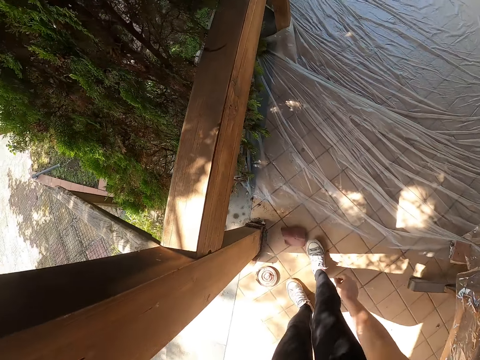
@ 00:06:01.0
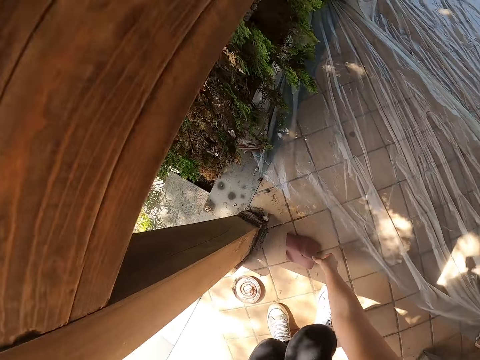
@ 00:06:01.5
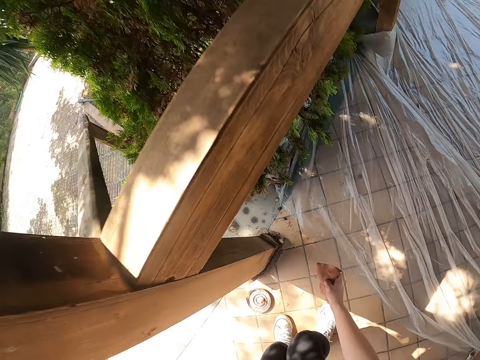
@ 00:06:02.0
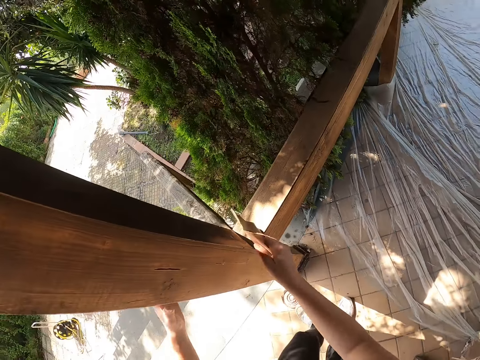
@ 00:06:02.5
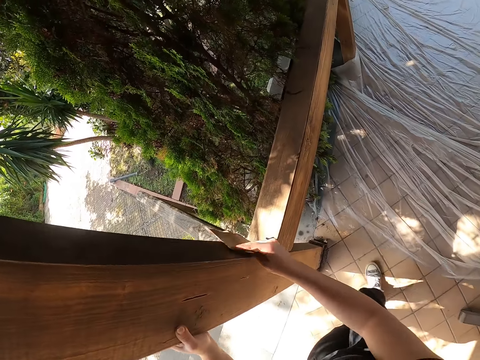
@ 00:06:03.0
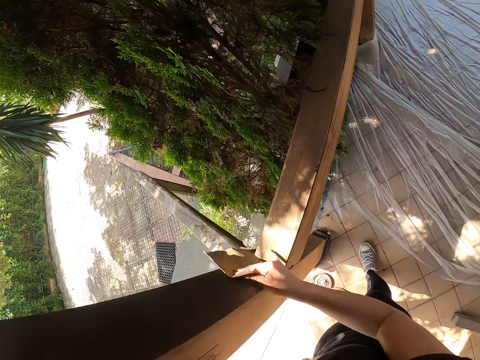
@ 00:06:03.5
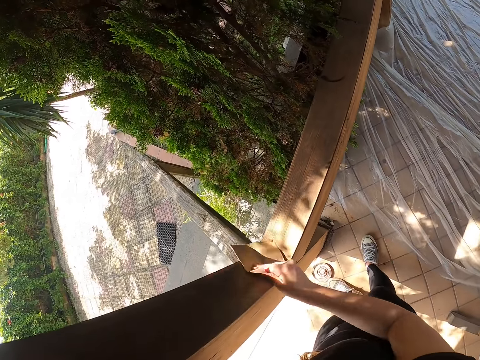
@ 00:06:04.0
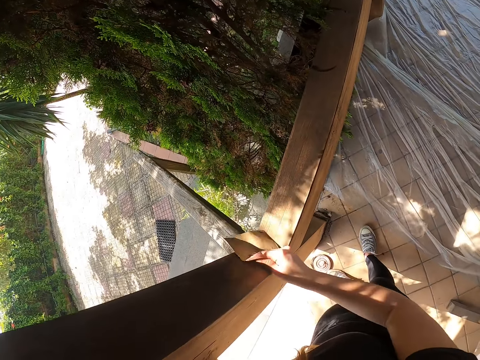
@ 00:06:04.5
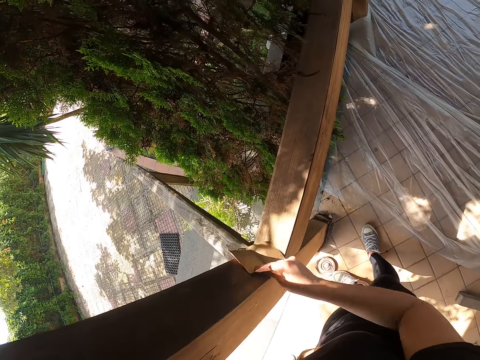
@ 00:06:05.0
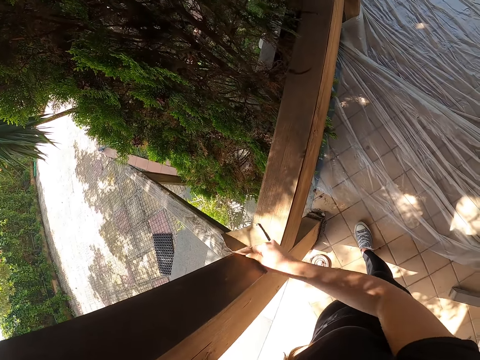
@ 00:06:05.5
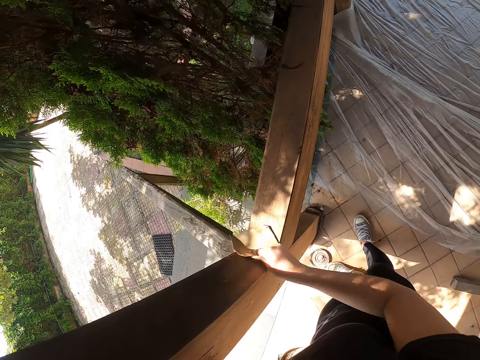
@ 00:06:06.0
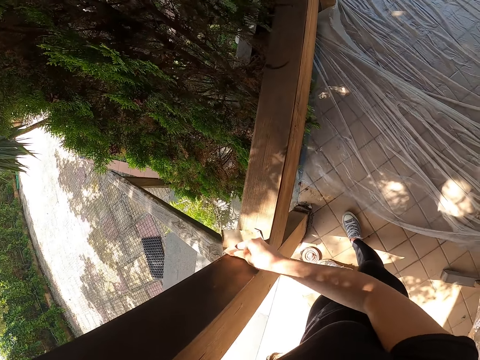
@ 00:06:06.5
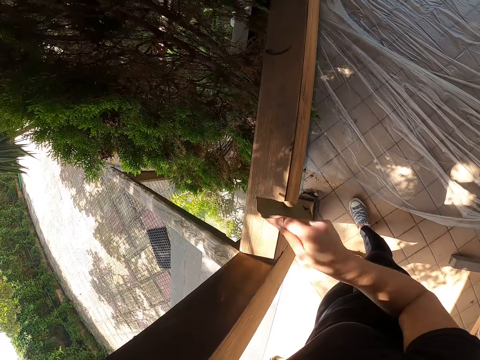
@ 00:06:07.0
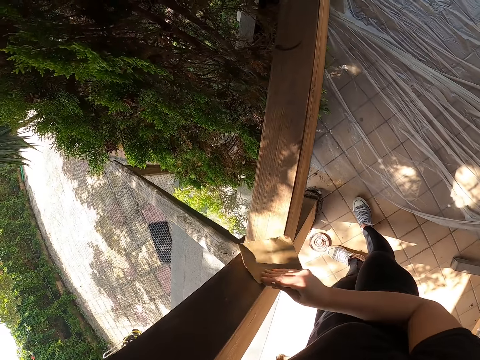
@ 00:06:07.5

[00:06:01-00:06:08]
The camera wearer drops the sandpaper. They pick up the sandpaper from the floor. They clean the wooden members with sandpaper.

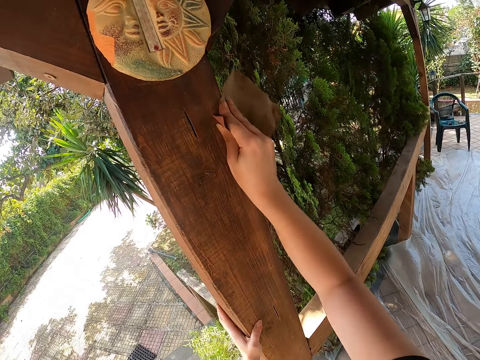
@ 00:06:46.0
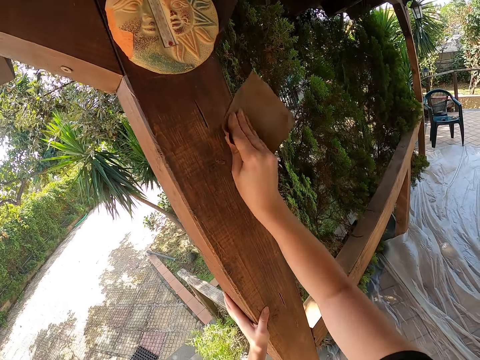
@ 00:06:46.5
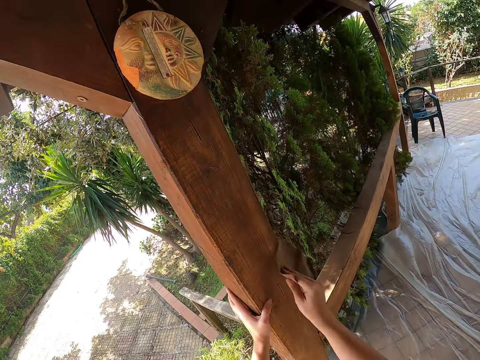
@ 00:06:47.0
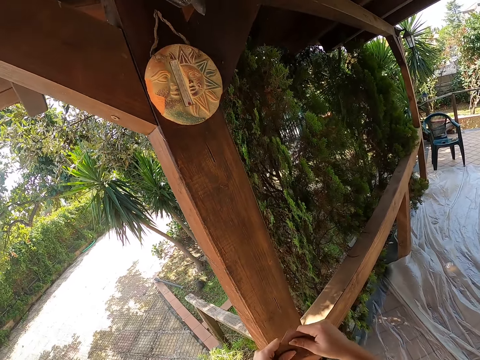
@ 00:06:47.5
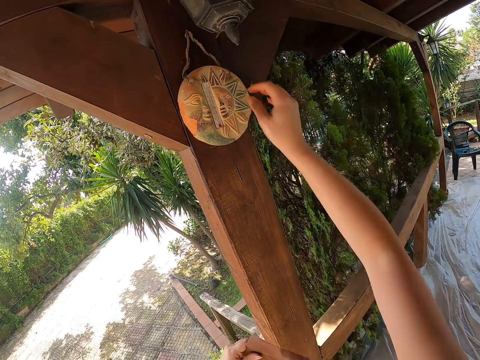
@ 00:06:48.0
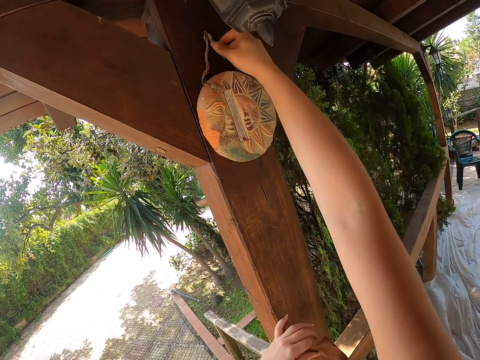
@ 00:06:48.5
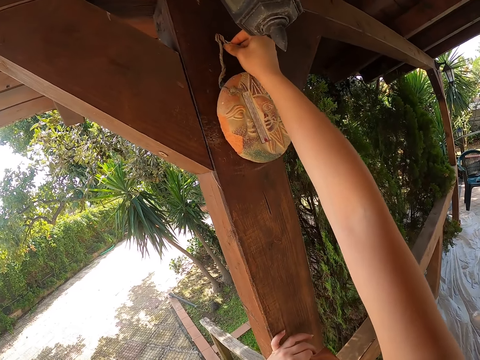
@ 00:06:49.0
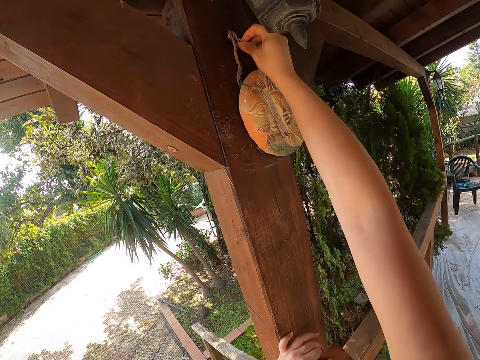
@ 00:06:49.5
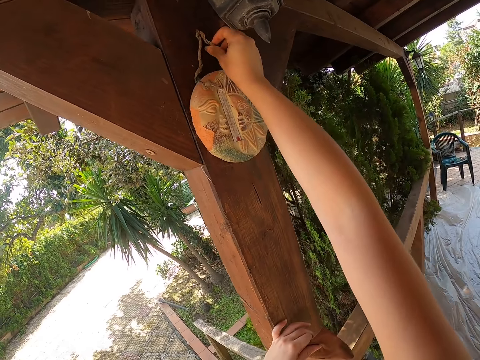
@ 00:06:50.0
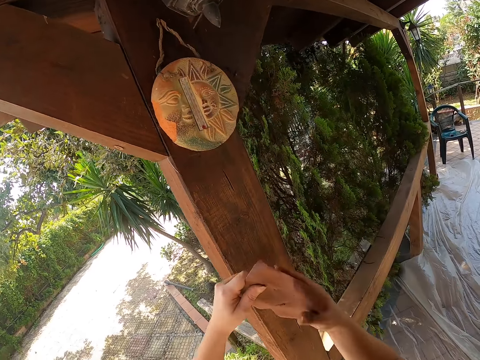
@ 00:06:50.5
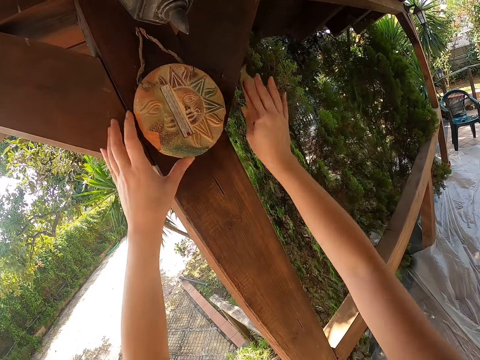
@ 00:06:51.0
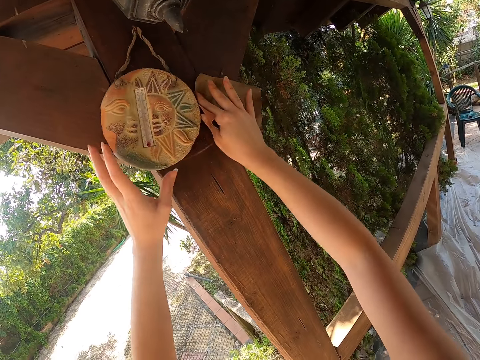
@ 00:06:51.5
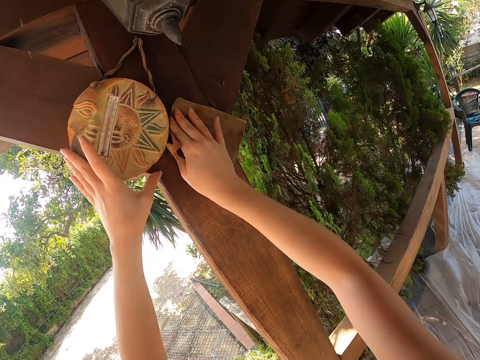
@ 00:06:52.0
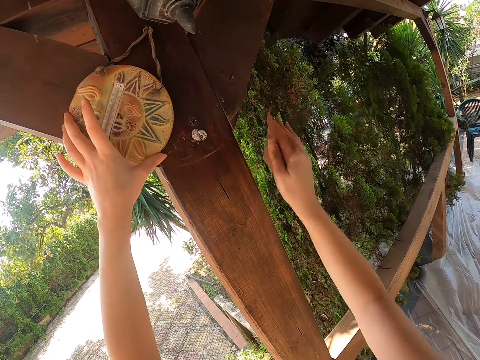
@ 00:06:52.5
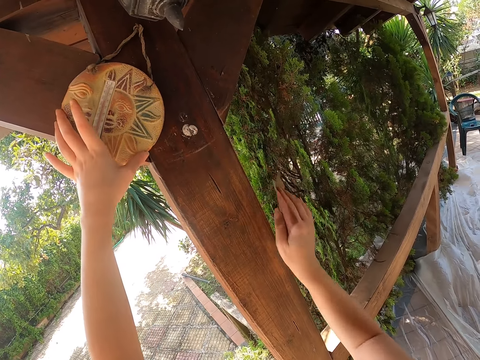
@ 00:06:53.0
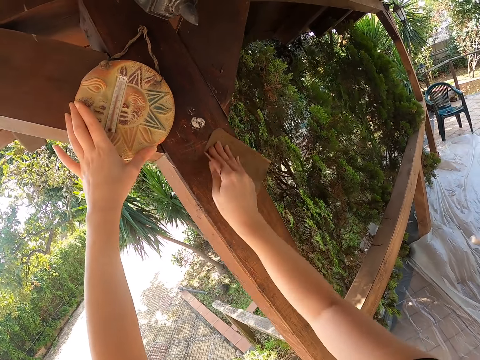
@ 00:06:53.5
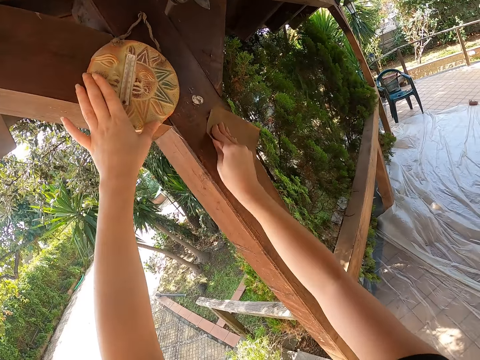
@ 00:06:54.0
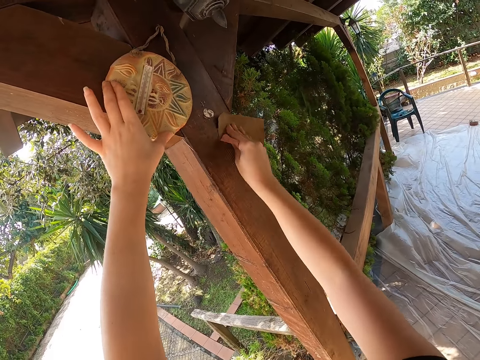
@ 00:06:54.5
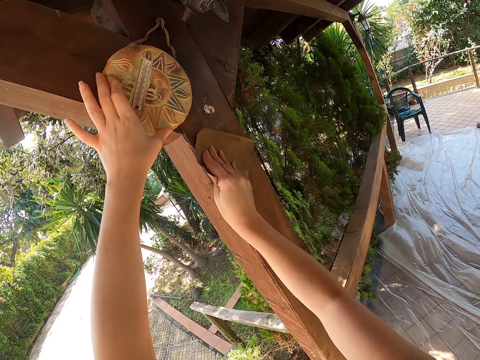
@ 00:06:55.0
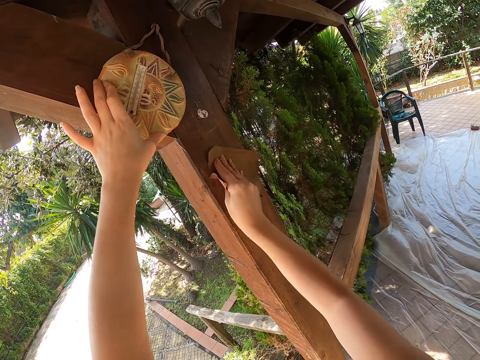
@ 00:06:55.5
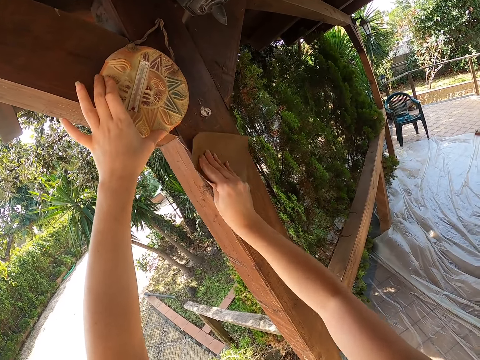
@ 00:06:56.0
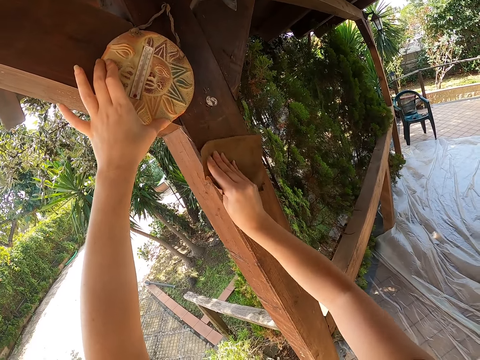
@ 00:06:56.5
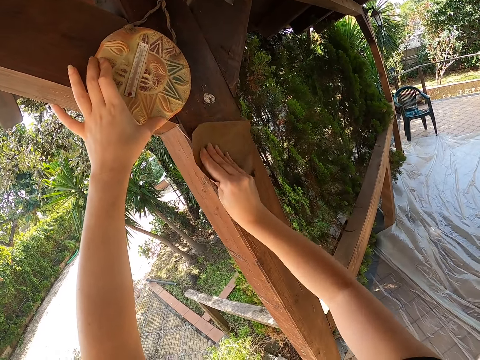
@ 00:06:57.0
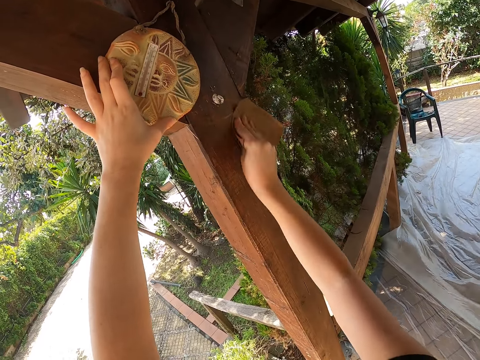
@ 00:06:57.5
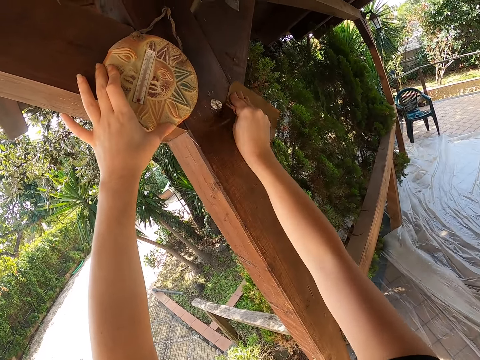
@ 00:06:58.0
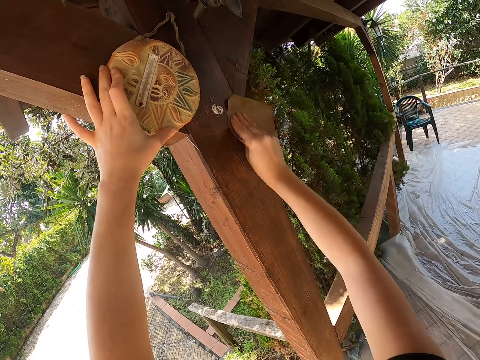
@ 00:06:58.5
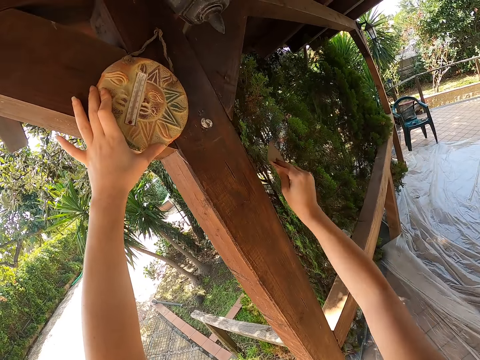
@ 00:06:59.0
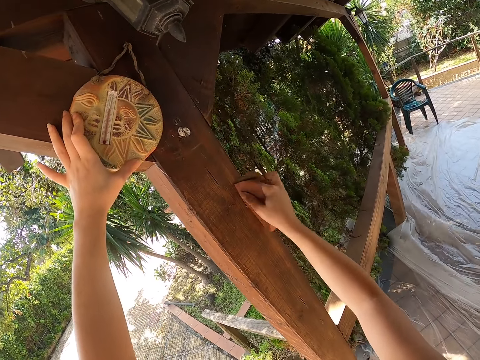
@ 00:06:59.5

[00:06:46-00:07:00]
The camera wearer holds the sandpaper with the other hand. He lifts his hand. He adjusts a ceramic object on the wooden member. He touches the decoration. He holds the sandpaper with the other hand. He puts his hand on the wood. He moves the decoration. He holds the decoration. He continues cleaning the wooden member with sandpaper.

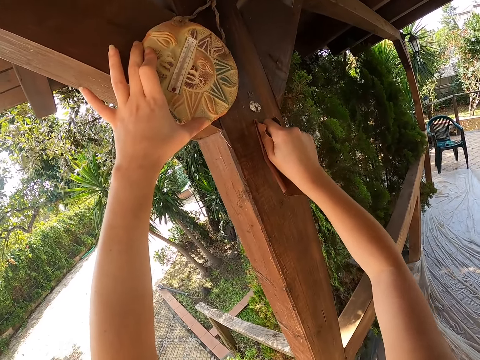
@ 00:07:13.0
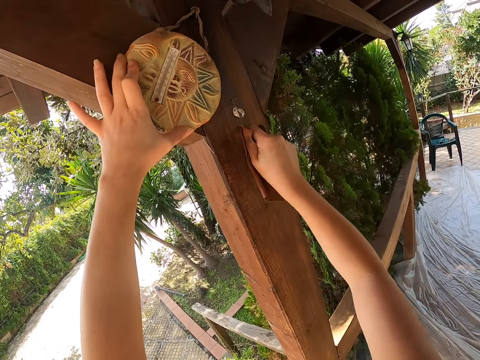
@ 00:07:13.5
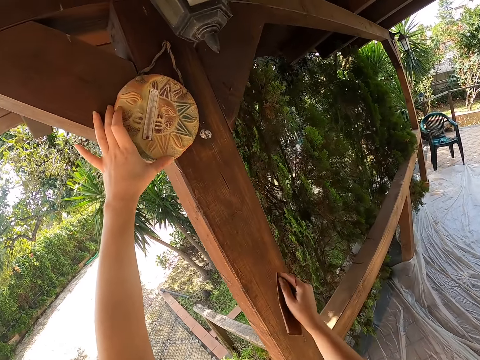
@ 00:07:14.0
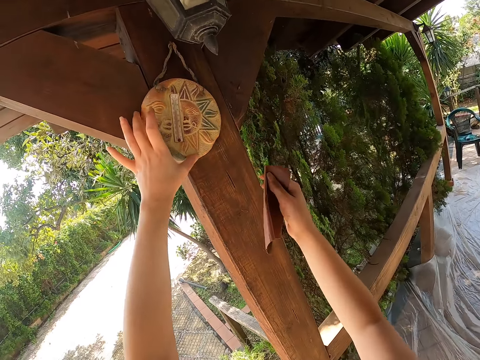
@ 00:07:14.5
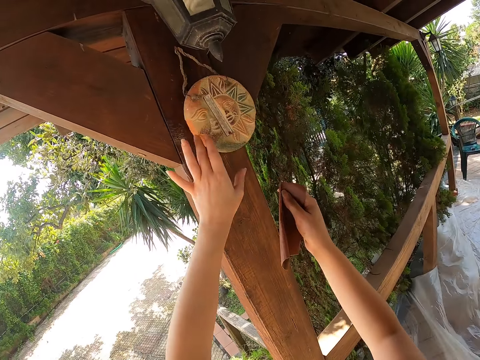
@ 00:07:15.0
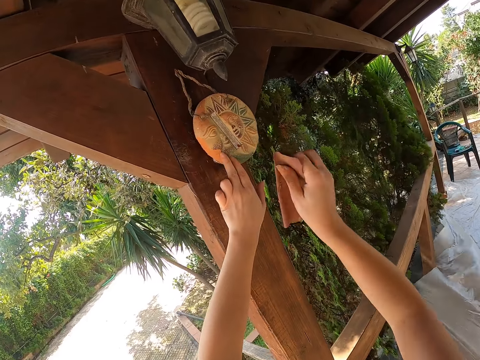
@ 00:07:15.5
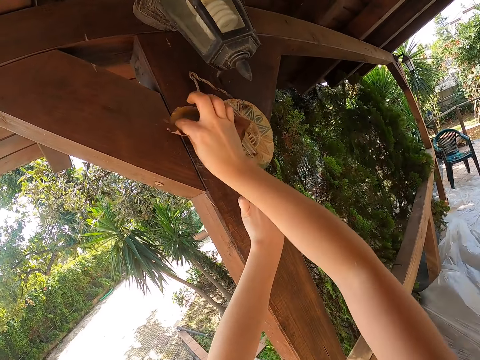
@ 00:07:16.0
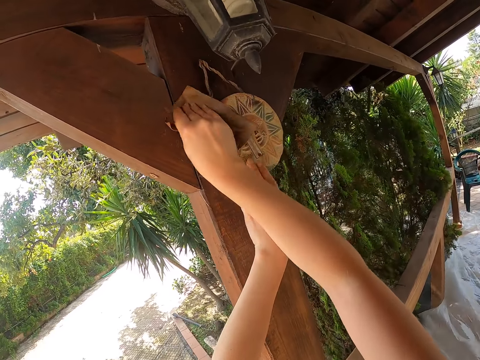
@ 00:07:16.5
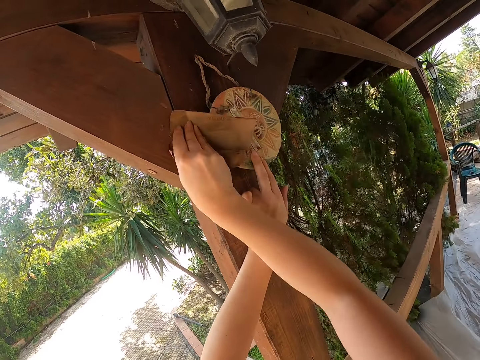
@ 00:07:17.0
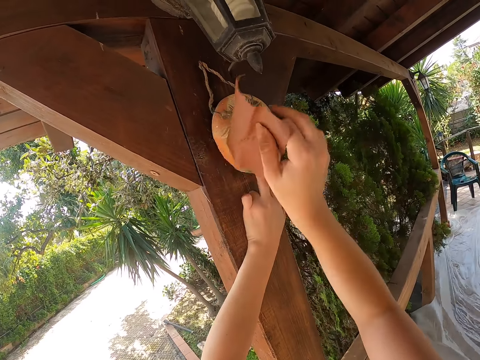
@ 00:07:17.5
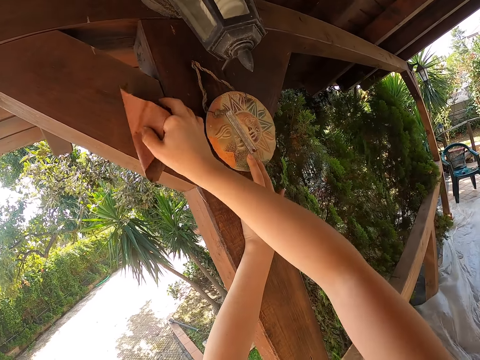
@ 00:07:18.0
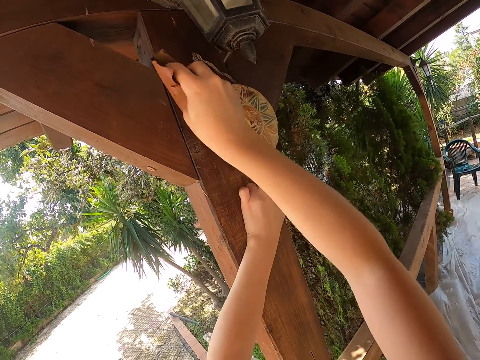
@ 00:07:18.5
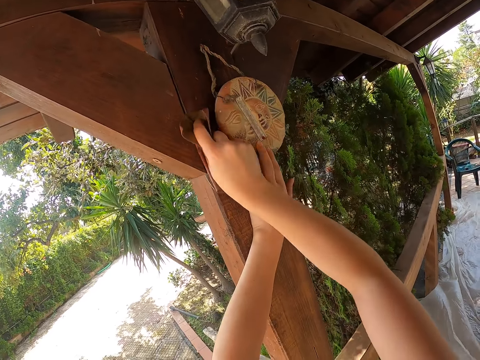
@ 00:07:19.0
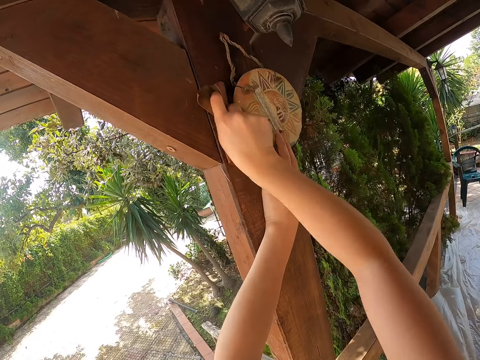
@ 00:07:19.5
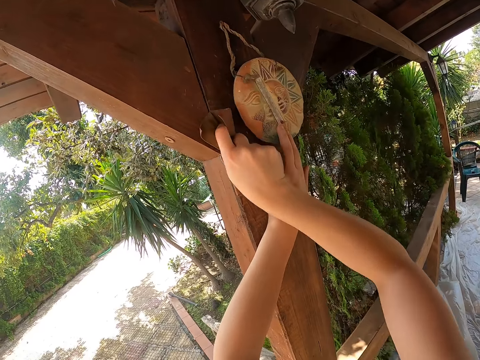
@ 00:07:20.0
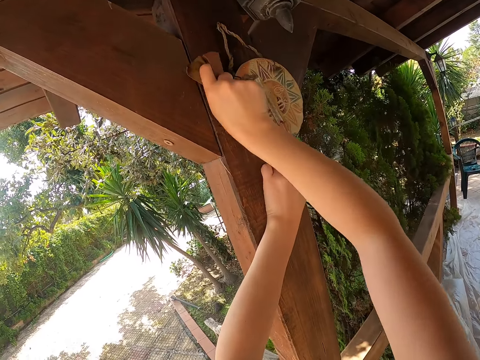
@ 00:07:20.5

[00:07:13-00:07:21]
The camera wearer adjusts the ceramic object on the wooden member. They continue cleaning the wooden member with sandpaper.
